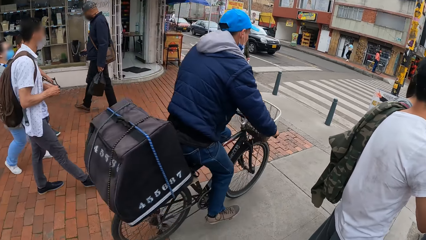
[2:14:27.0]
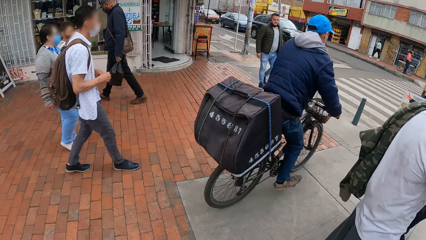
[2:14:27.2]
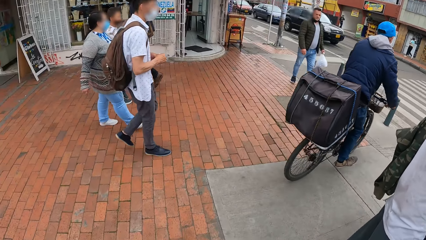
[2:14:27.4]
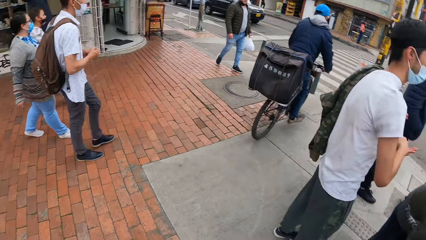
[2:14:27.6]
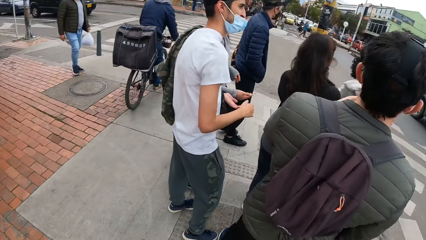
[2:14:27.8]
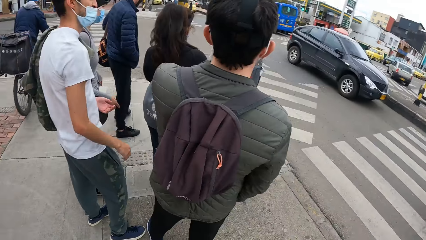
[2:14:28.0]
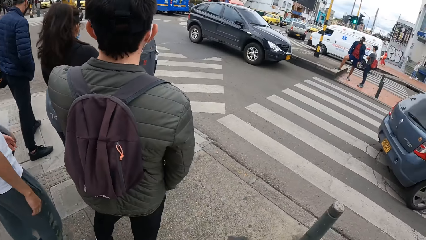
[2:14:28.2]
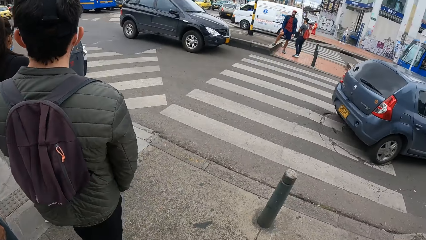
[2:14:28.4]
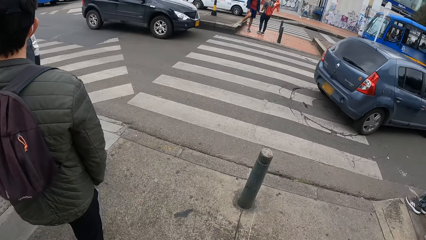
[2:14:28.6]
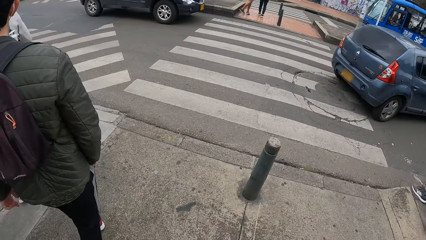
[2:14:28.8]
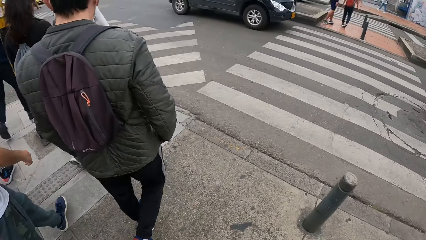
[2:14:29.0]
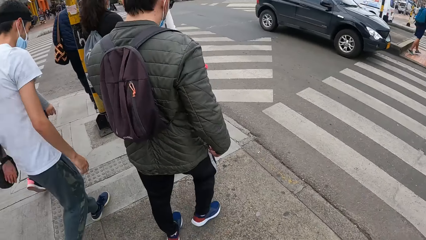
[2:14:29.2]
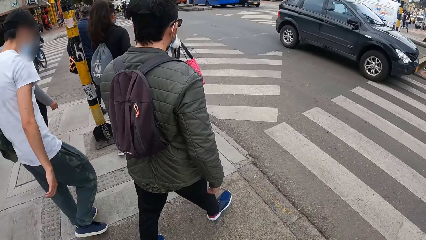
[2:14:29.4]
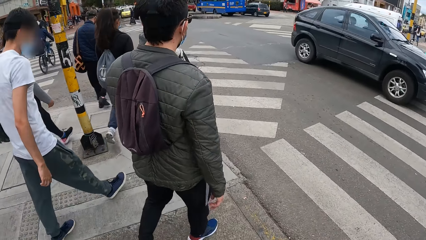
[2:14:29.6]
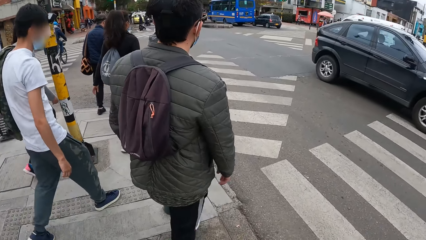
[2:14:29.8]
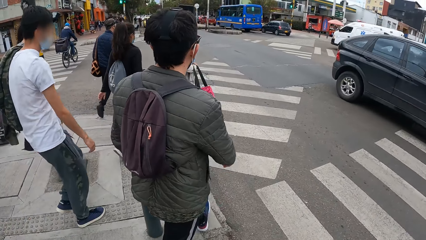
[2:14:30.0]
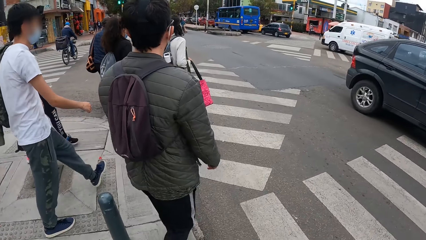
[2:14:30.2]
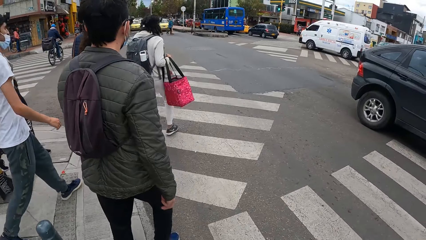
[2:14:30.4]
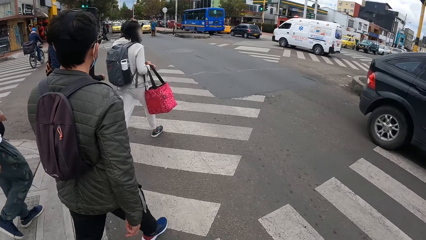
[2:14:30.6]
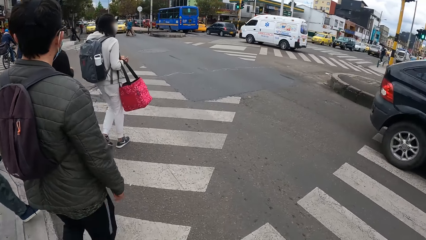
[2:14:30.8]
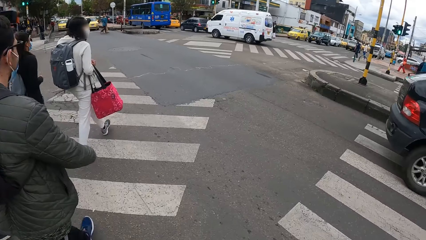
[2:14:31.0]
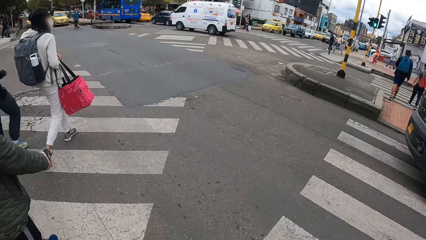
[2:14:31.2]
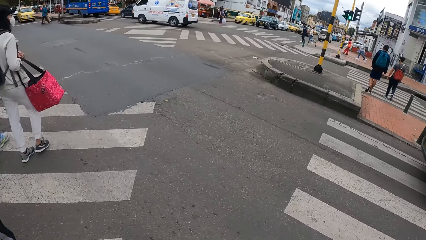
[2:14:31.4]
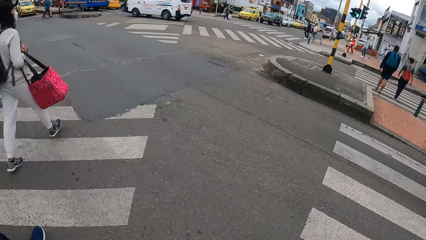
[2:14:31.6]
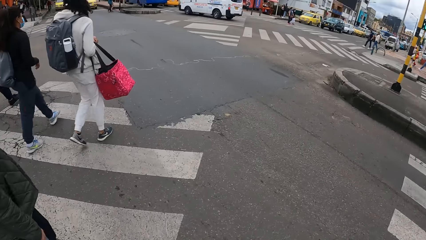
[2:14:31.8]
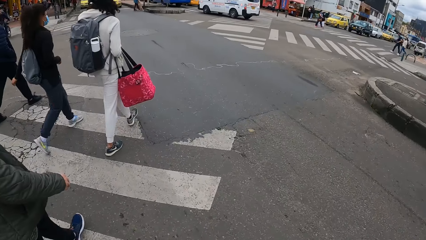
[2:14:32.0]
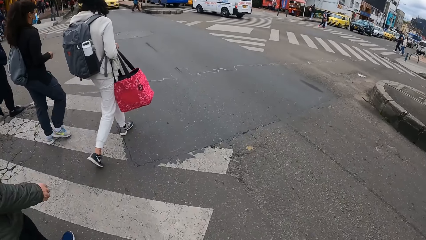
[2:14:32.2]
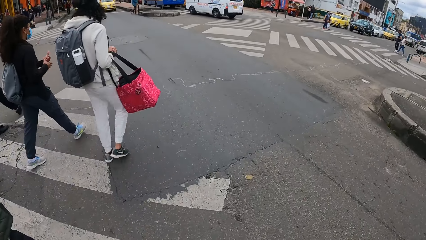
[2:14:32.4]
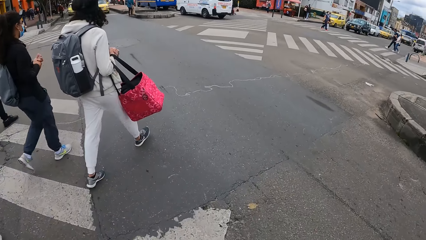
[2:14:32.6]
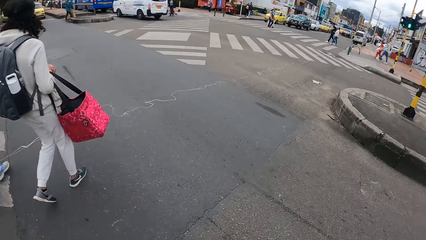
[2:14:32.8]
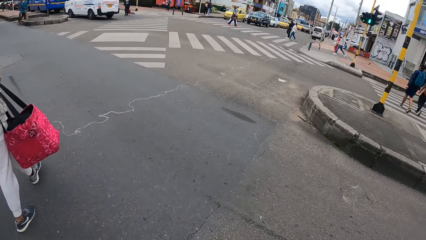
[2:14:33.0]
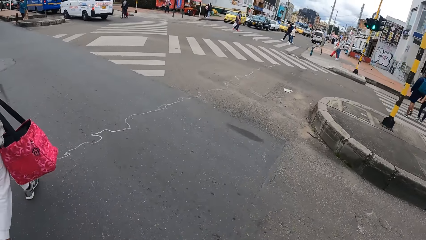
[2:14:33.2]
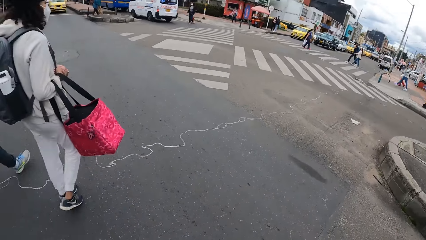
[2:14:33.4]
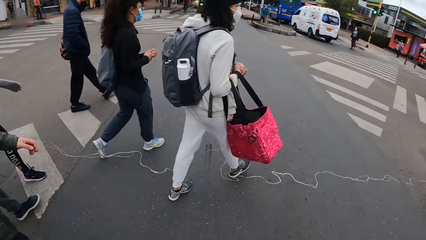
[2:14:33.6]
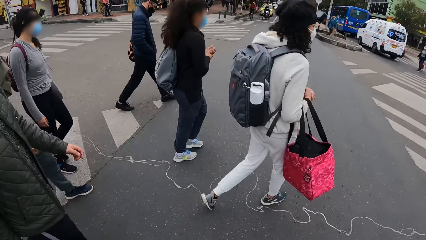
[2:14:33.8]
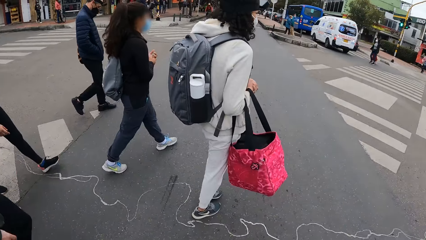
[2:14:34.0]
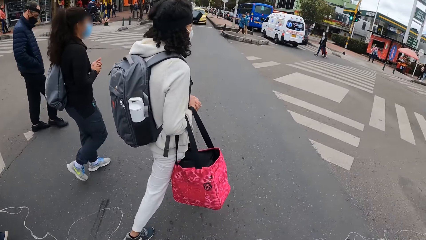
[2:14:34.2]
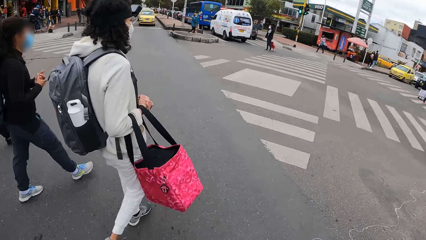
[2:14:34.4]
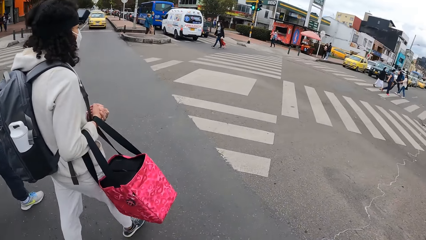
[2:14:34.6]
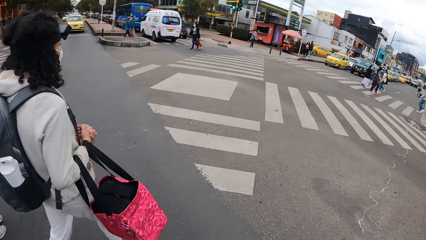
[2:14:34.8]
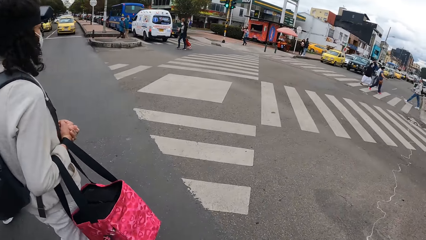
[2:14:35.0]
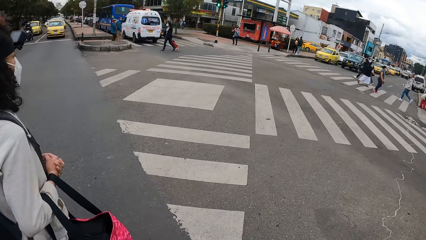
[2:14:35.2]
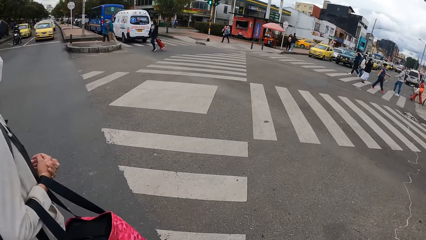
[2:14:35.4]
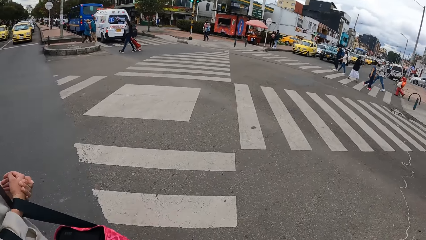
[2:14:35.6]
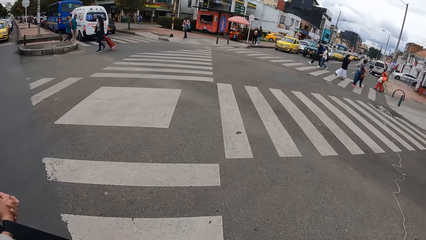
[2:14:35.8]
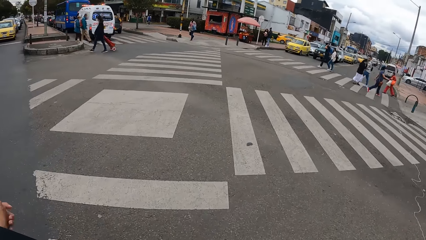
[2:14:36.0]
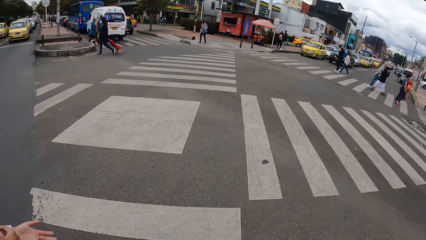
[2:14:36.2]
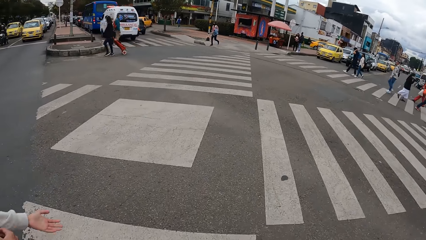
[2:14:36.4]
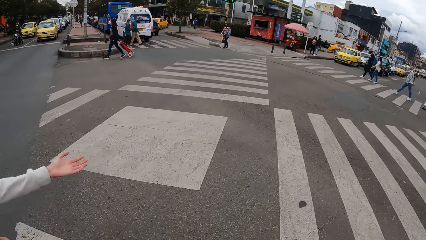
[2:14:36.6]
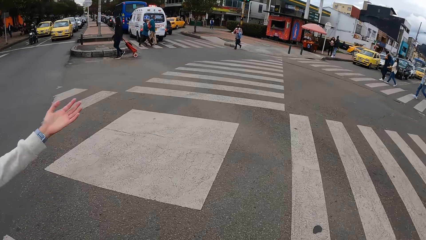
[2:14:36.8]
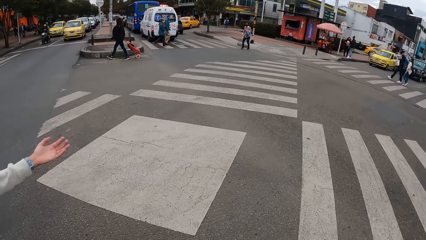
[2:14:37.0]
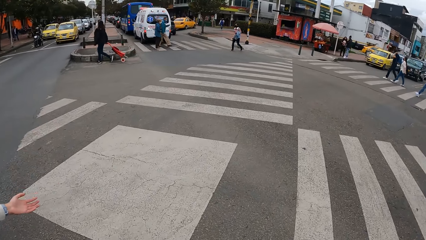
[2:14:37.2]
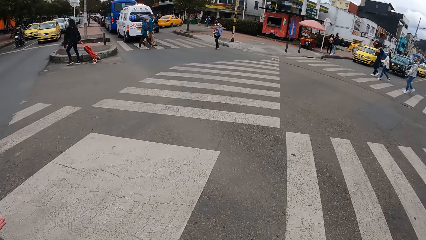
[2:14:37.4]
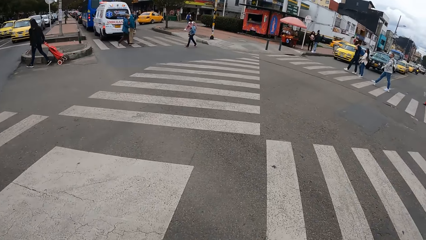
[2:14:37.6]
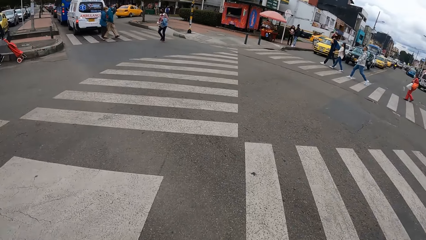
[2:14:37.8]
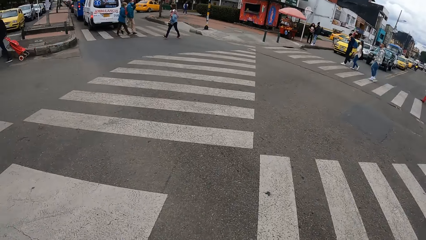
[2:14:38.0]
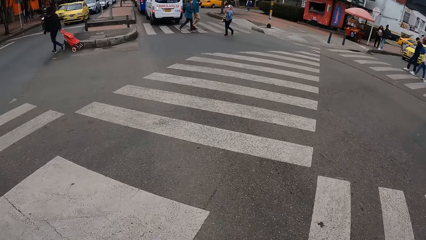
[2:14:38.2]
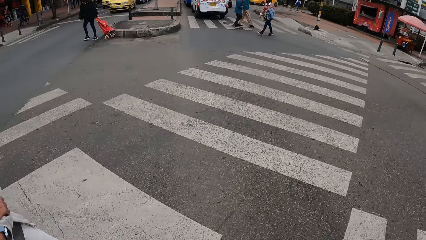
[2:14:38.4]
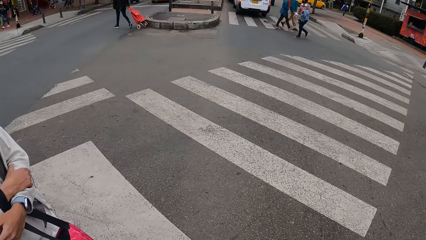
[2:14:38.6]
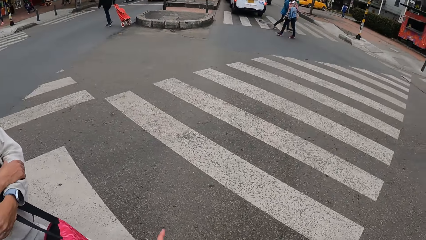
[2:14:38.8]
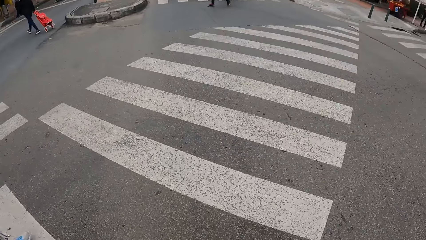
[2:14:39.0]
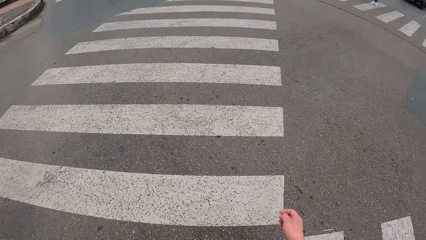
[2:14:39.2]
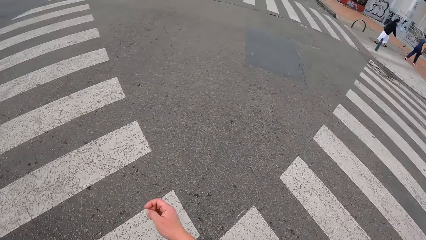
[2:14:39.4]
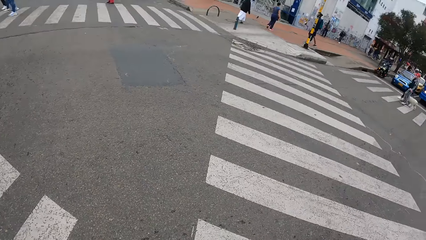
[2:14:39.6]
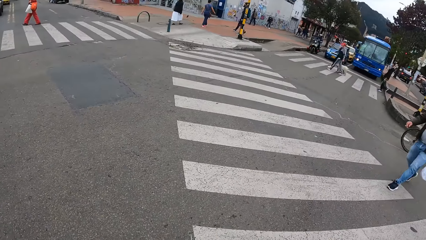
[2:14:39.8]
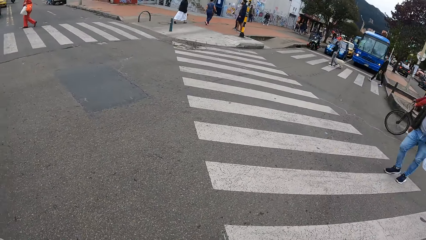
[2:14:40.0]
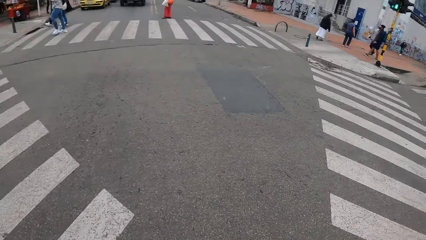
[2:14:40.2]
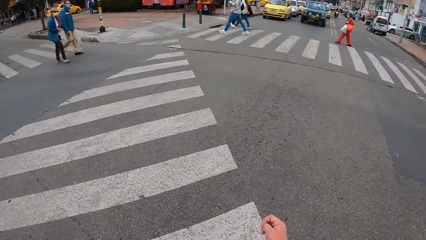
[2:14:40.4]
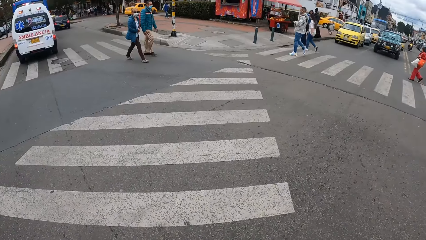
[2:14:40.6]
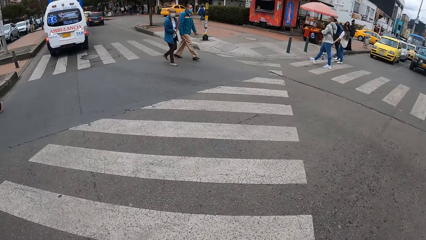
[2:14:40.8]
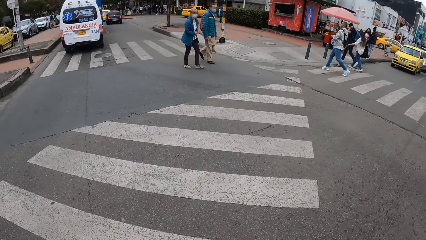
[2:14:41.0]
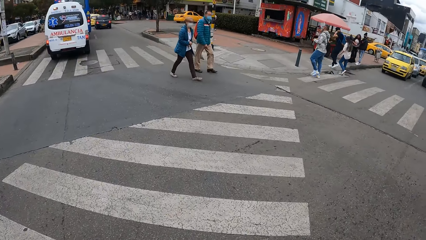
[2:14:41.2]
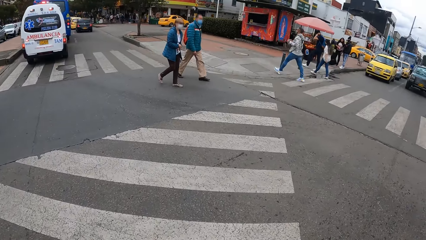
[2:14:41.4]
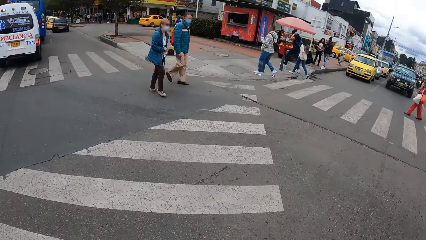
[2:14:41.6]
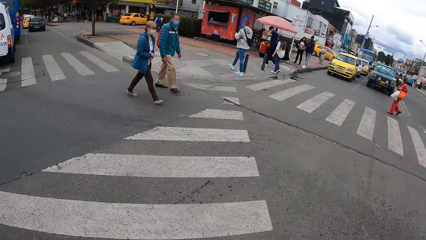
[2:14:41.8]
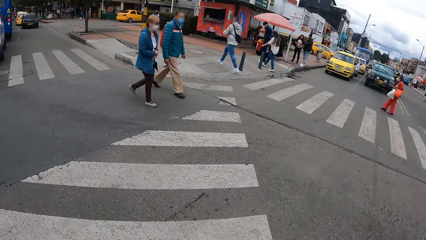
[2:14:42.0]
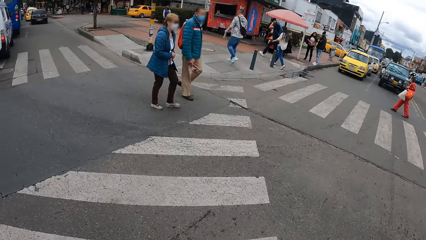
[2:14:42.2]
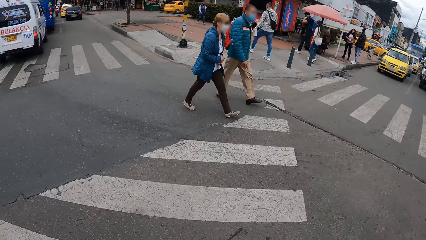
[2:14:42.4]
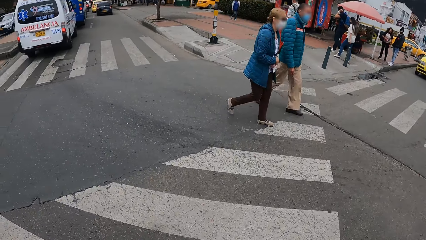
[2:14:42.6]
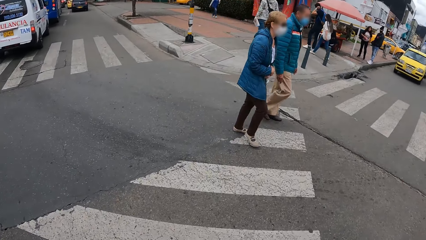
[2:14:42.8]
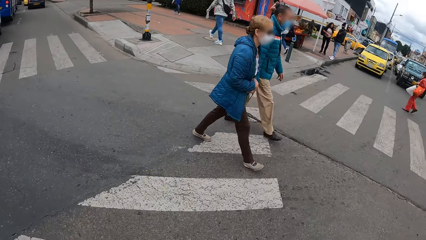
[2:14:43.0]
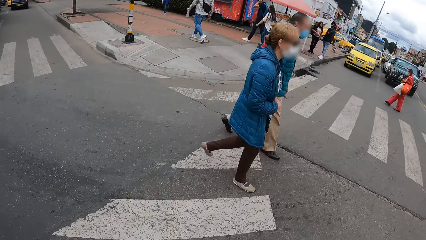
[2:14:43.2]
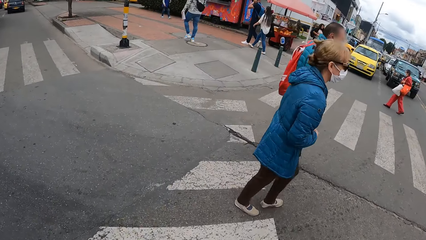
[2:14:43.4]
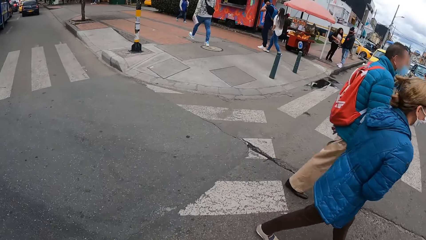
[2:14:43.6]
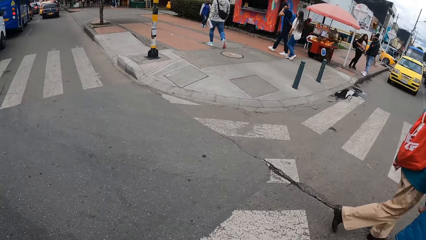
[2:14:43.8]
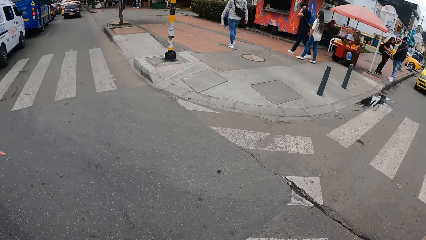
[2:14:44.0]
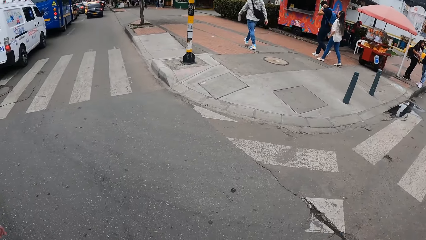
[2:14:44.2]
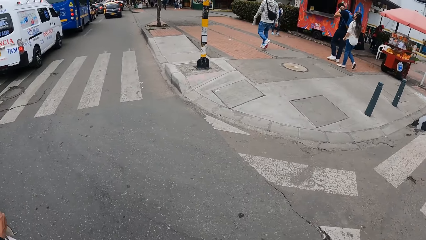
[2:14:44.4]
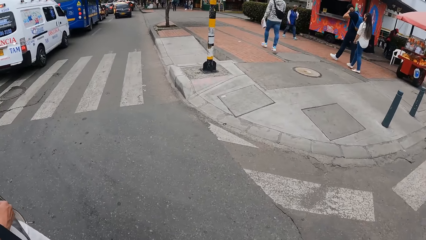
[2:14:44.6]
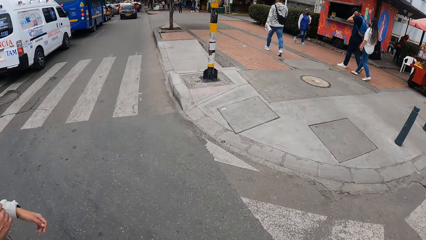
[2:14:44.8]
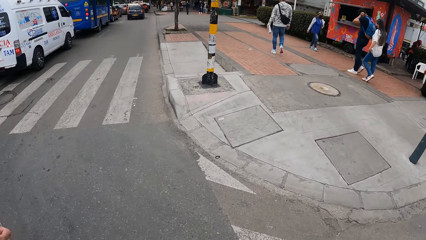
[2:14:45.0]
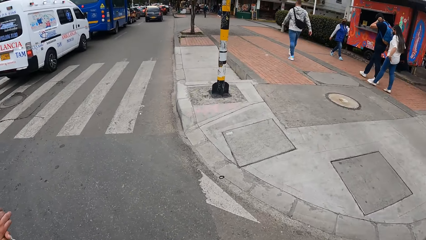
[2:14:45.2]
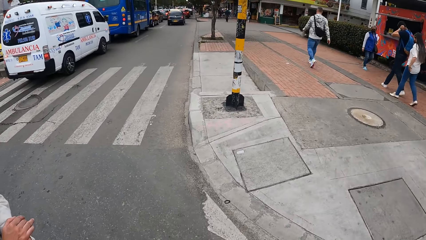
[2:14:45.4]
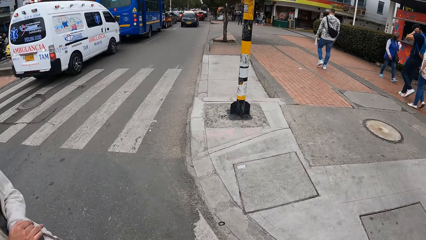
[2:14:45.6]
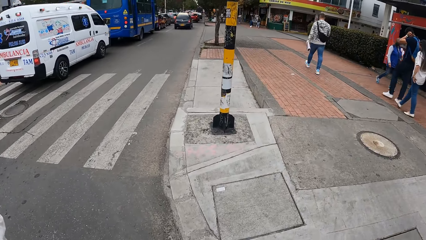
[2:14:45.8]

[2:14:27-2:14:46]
The camera wearer walks across the road.
